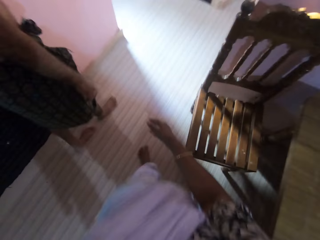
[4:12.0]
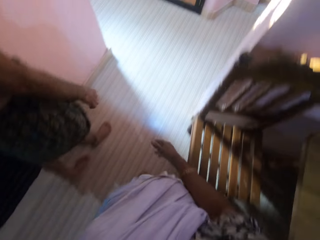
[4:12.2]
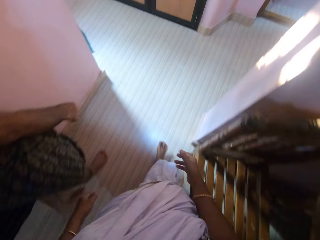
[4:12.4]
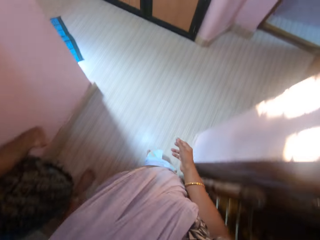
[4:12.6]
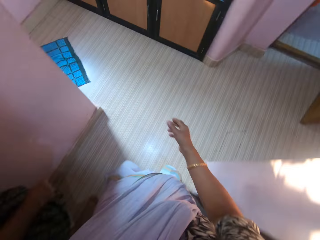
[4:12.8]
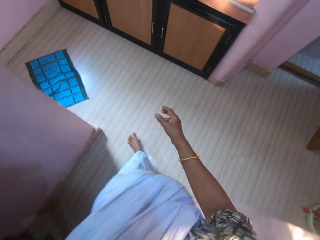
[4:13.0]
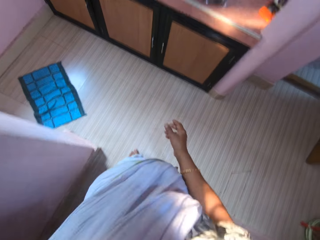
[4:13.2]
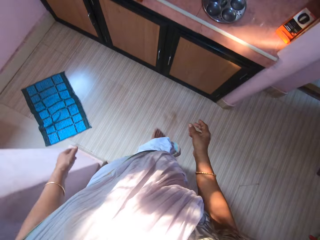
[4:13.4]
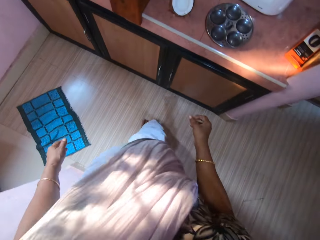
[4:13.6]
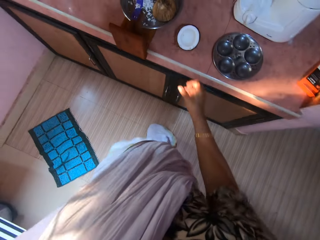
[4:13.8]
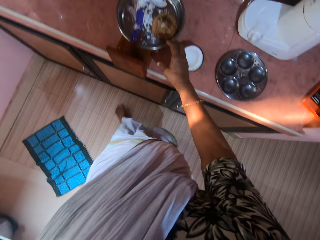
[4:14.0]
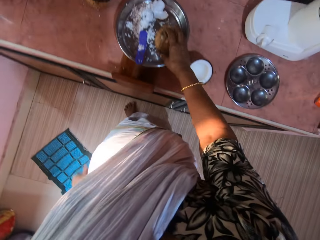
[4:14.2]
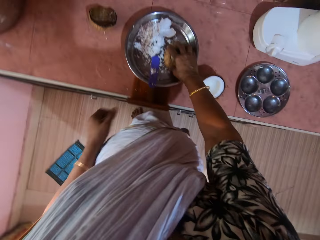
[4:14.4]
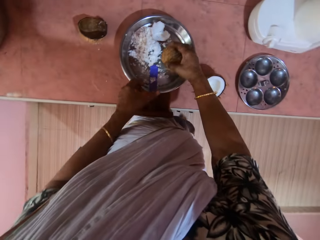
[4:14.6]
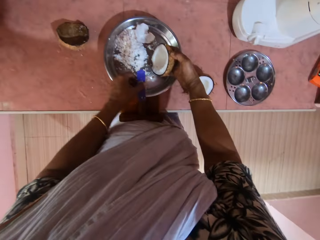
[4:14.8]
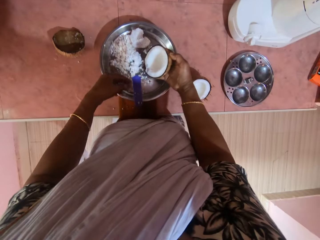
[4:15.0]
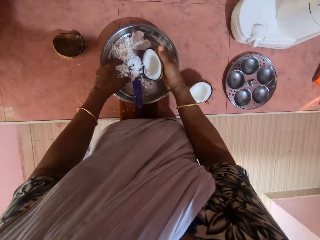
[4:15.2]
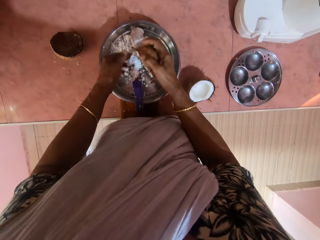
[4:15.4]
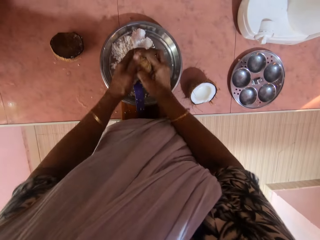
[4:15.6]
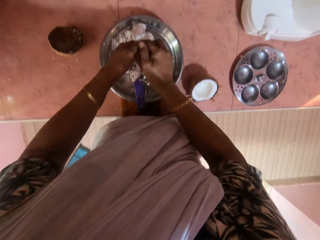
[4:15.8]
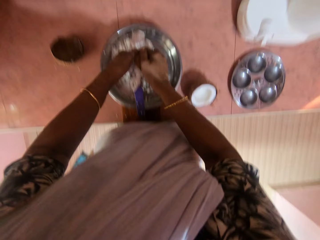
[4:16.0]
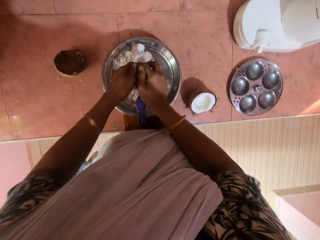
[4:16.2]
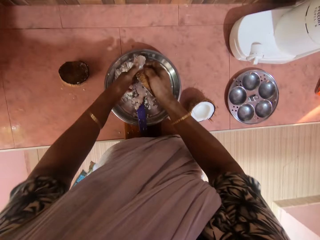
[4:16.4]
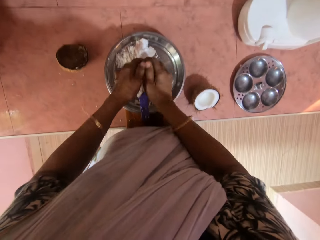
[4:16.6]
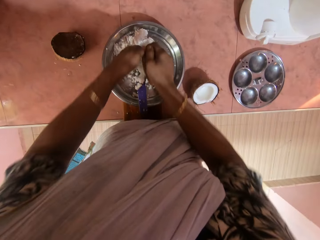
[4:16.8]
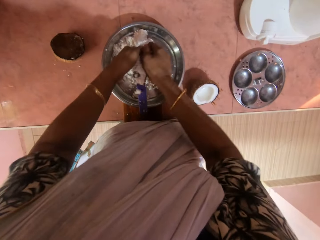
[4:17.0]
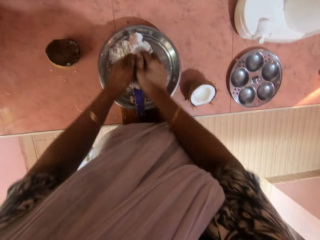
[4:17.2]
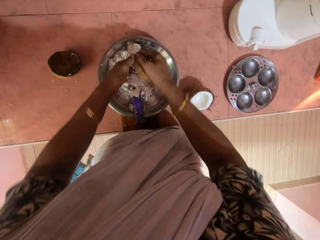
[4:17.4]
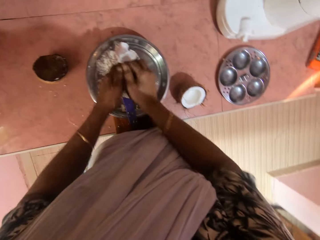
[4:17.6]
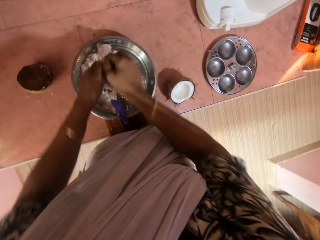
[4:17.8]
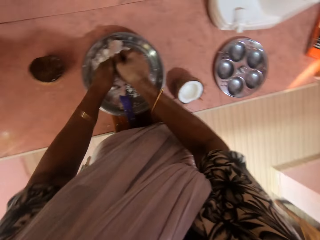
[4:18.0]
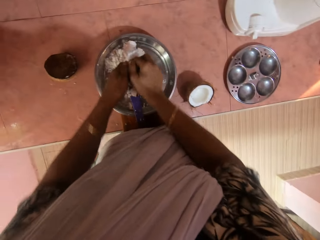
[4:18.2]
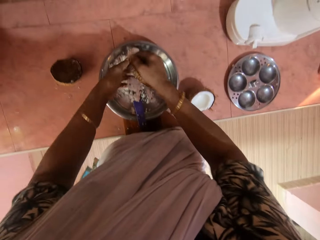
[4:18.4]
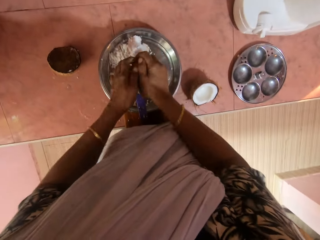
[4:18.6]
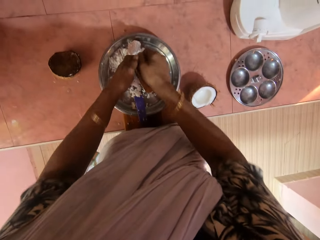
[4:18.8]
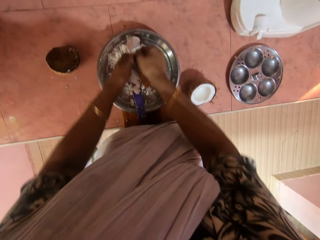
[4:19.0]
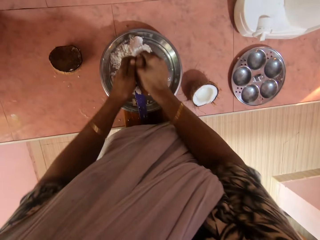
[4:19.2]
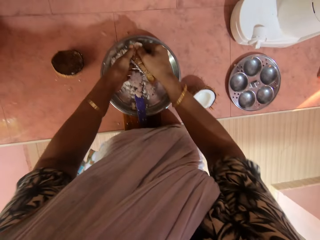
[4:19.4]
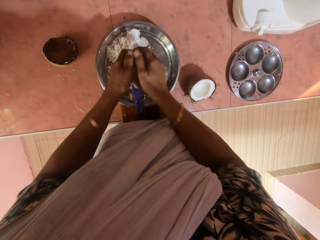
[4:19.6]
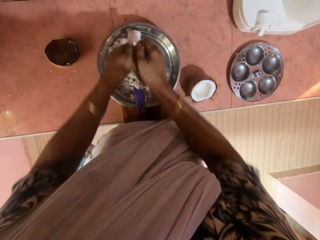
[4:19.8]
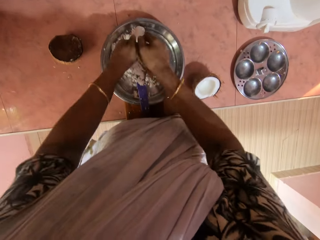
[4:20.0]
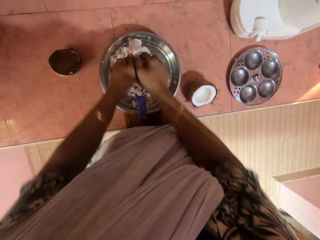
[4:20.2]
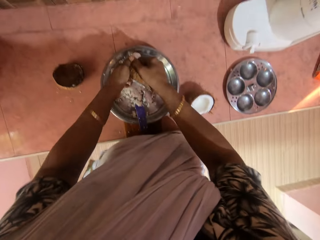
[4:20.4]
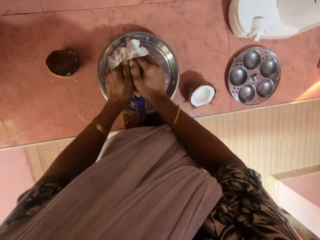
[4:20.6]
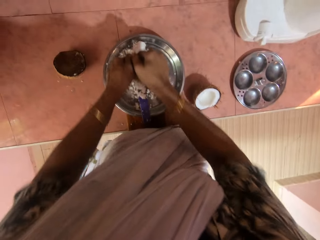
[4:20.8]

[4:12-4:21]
The camera wearer walks past the man. She walks towards the chirava. She picks the coconut from the bowl with her right hand. She holds the coconut with both hands. She grates the coconut on the chirava with both hands.

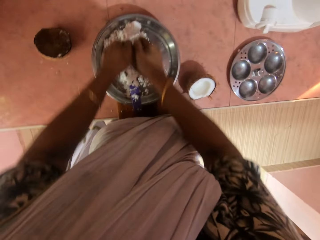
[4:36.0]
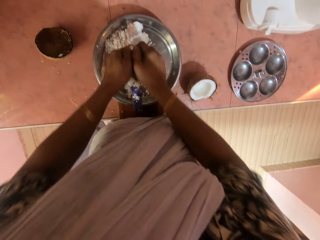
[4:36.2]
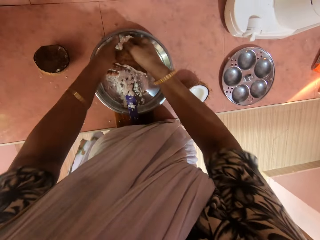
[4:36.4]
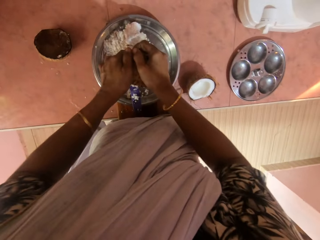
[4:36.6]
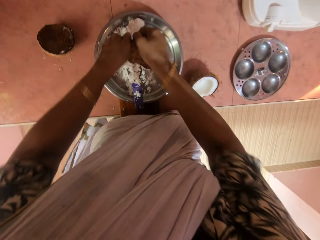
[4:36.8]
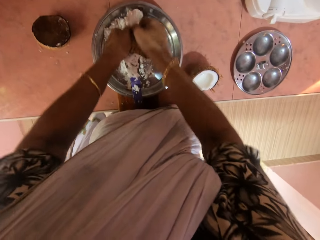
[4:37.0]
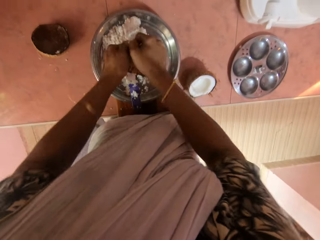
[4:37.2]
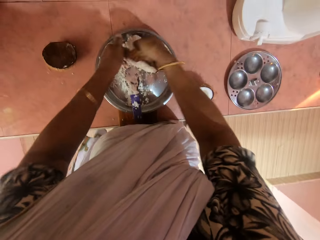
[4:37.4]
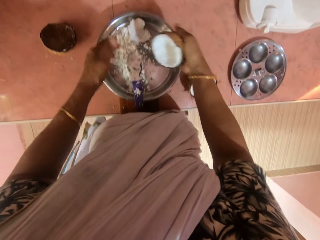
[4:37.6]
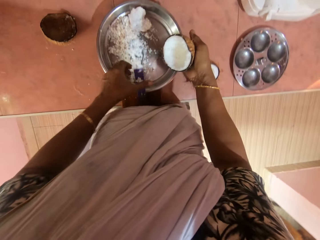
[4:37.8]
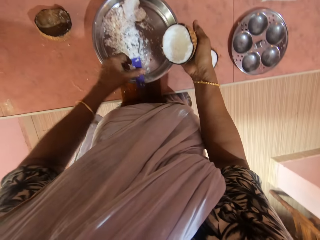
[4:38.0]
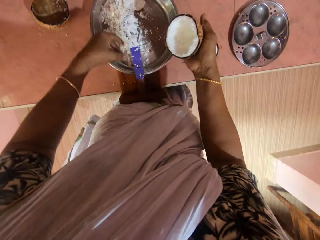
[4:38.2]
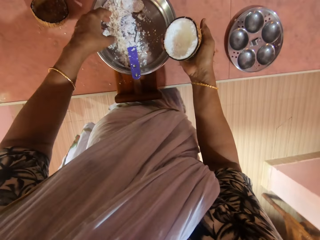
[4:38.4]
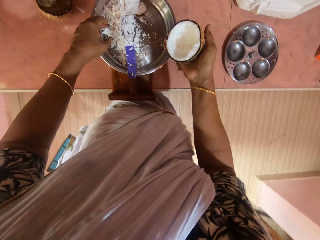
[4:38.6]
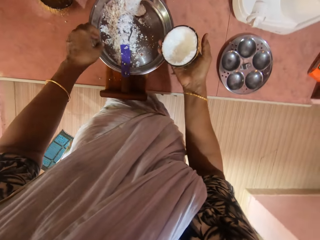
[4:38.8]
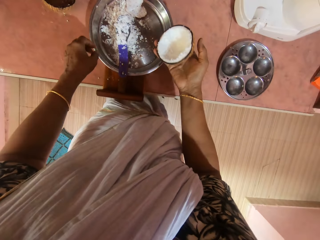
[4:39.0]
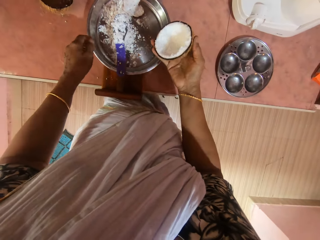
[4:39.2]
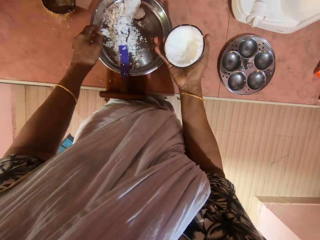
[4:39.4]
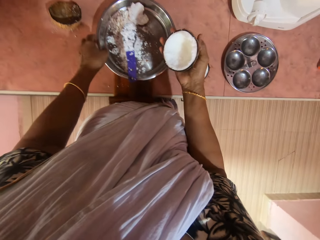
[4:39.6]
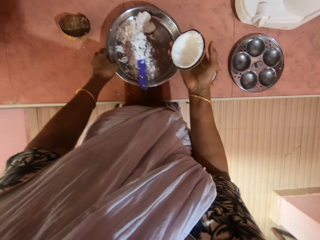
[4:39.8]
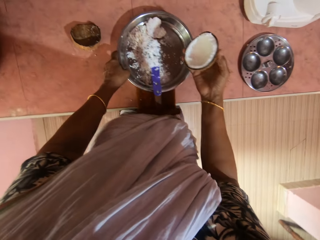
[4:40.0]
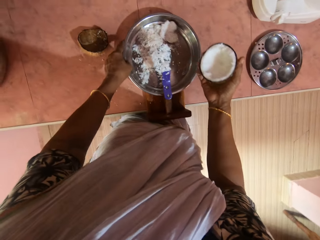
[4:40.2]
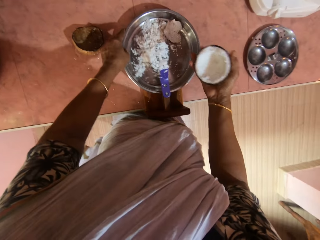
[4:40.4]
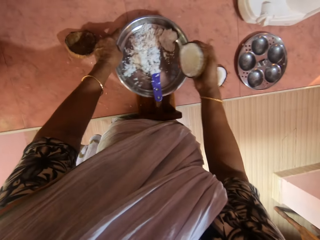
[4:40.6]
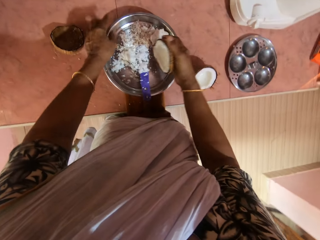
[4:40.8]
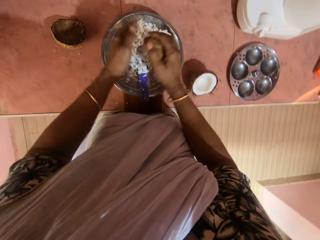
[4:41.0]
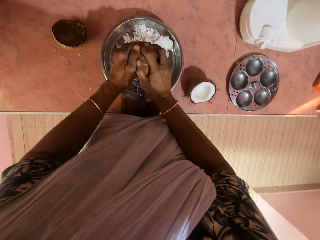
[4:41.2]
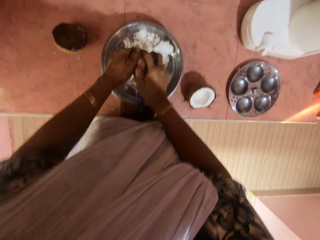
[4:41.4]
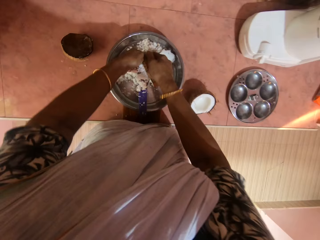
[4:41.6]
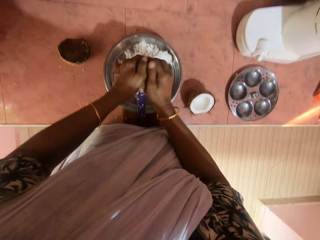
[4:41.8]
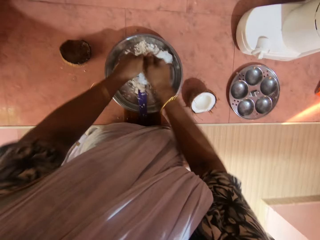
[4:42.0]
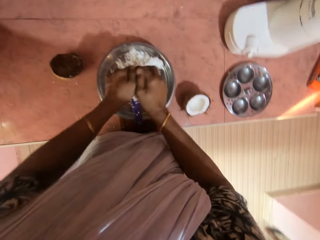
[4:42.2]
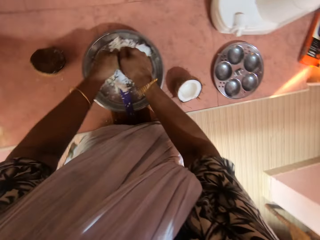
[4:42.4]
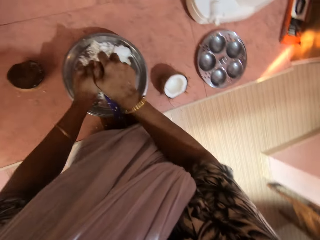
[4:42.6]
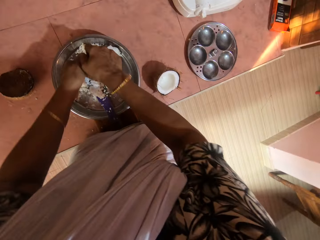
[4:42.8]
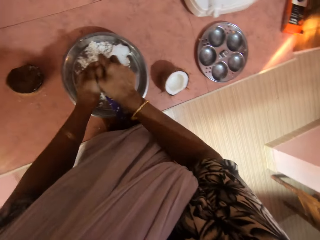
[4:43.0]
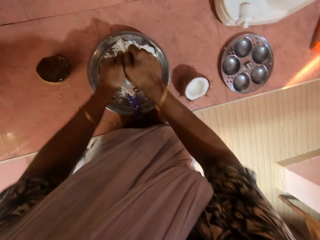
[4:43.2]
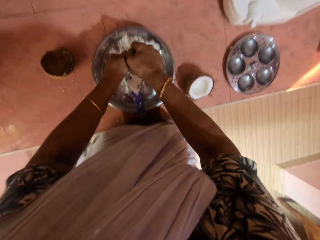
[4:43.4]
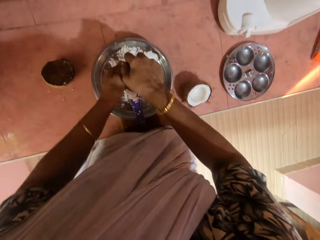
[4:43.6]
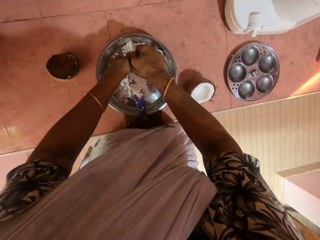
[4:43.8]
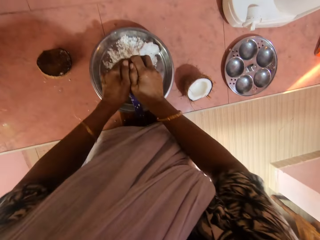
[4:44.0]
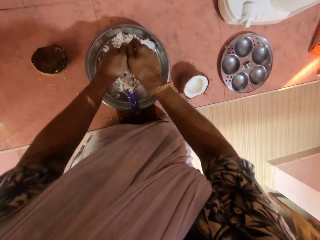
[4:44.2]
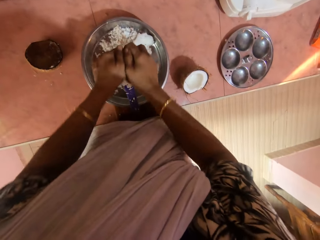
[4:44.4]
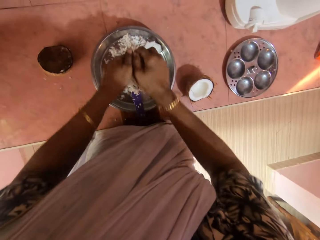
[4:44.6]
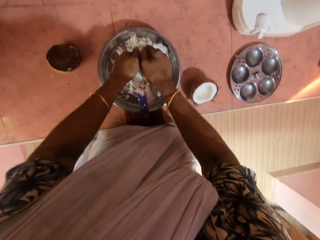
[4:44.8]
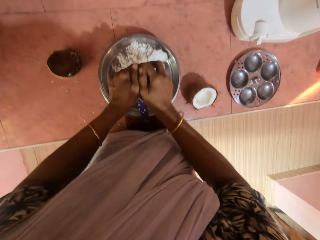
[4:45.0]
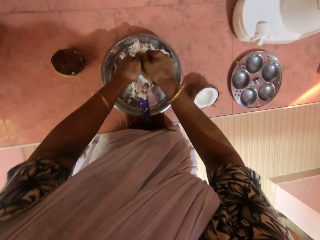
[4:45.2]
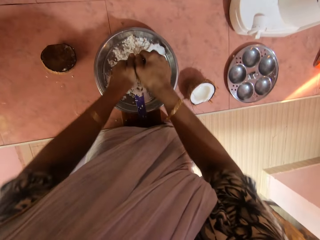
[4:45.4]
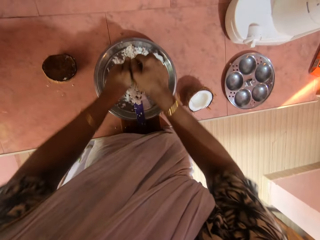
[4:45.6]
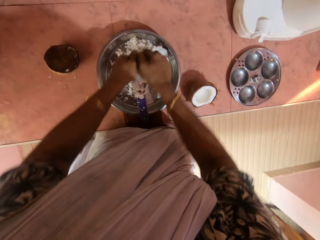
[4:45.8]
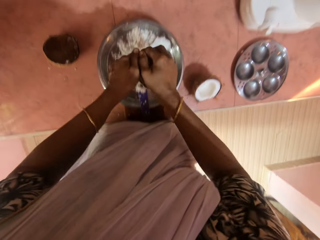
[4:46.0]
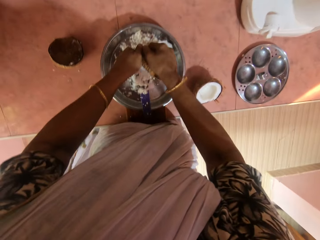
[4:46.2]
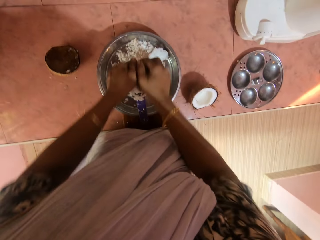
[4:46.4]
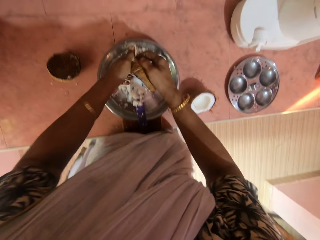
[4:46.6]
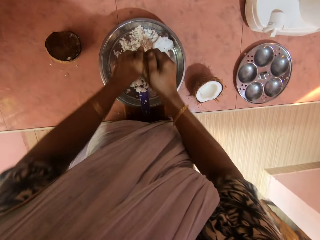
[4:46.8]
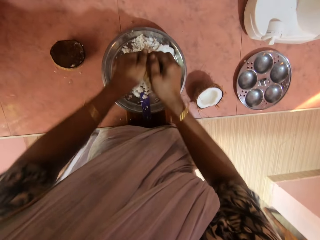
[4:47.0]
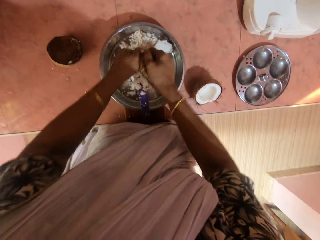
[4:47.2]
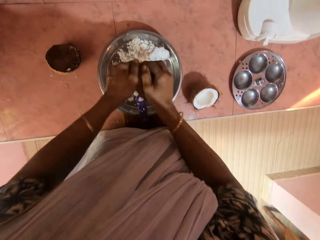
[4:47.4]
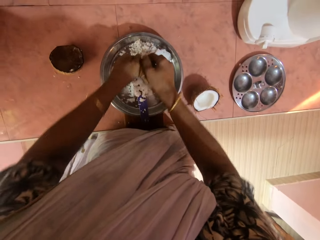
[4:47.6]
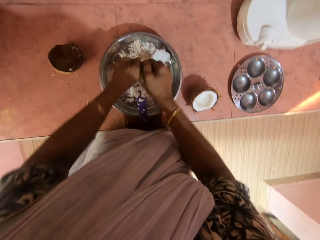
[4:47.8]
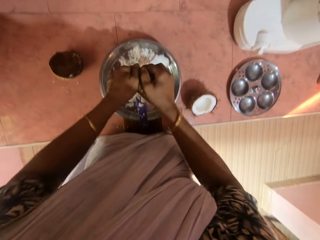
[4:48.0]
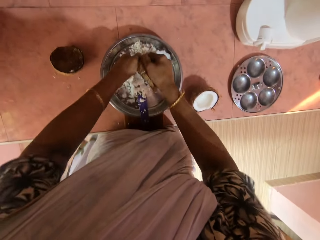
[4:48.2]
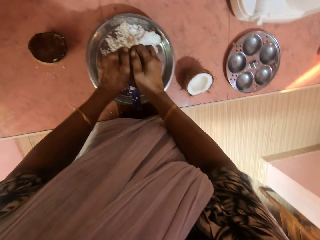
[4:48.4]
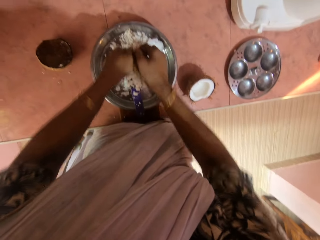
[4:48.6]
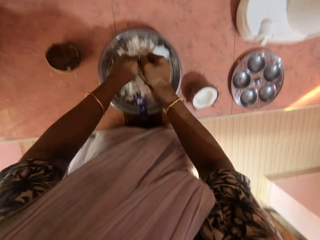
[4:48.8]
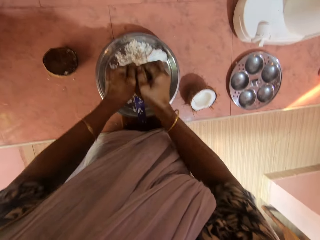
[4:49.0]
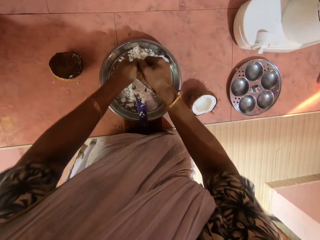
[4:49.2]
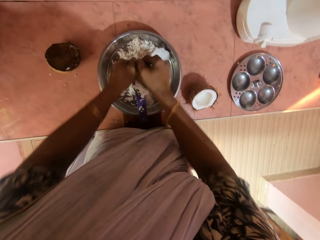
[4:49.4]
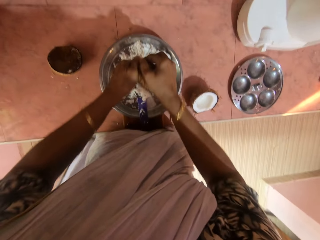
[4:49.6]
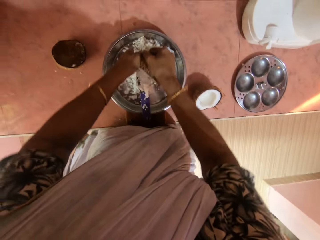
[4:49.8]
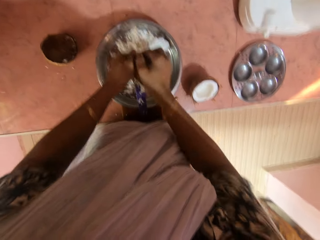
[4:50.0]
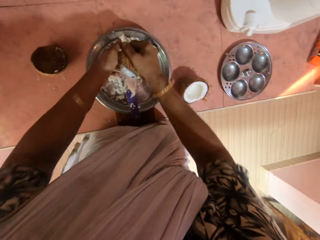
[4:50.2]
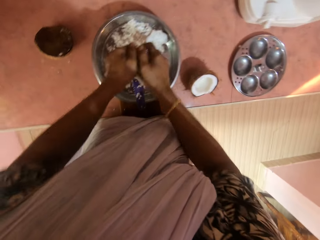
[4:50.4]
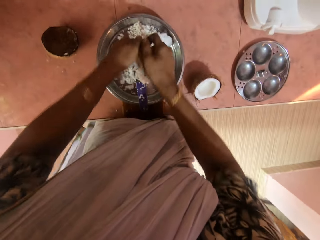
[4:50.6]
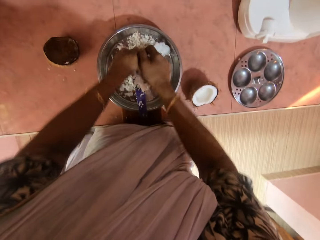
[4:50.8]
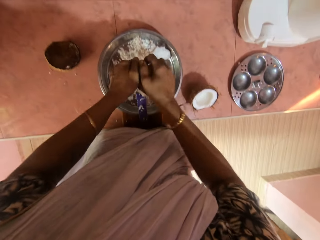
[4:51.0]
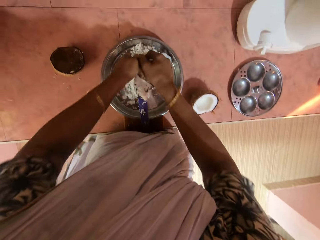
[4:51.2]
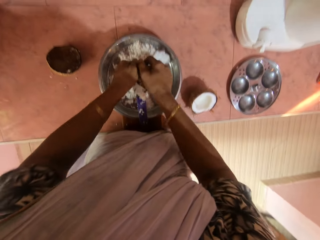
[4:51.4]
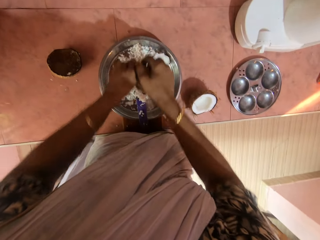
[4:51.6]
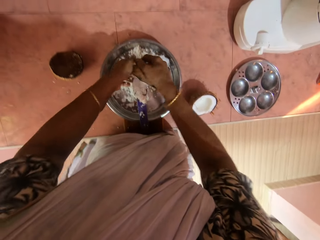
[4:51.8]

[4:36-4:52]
The camera wearer moves a piece of coconut from the chirava into the bowl with her left hand. She touches the coconut grinder. She moves the bowl with her left hand. She holds the coconut with both hands. She grates the coconut on the chirava with both hands.
